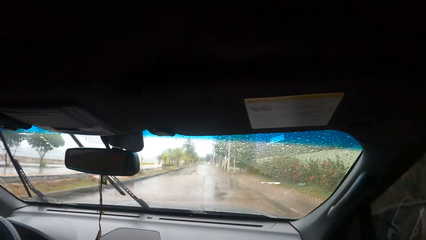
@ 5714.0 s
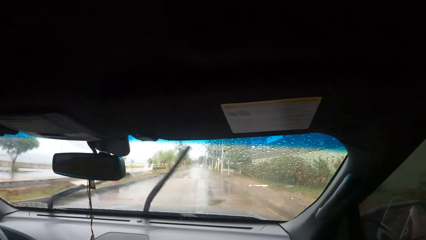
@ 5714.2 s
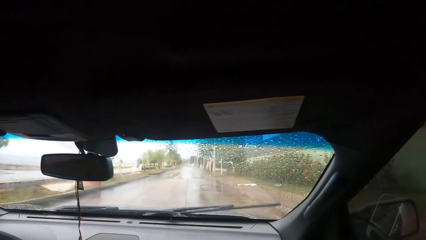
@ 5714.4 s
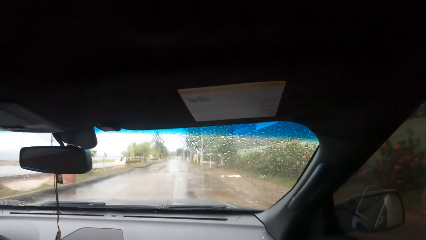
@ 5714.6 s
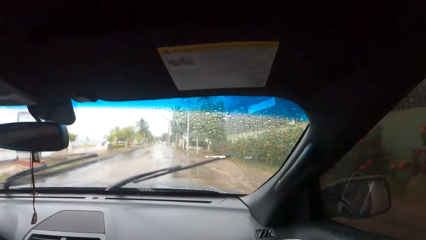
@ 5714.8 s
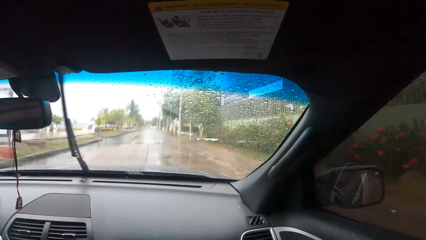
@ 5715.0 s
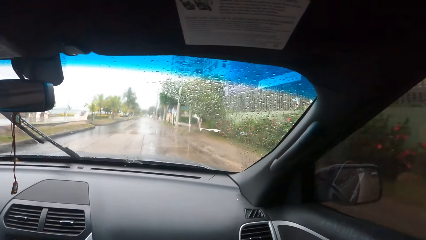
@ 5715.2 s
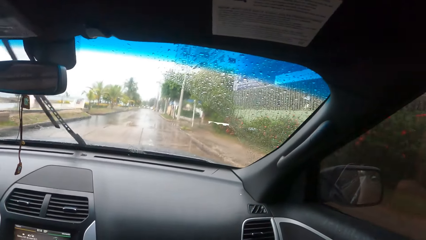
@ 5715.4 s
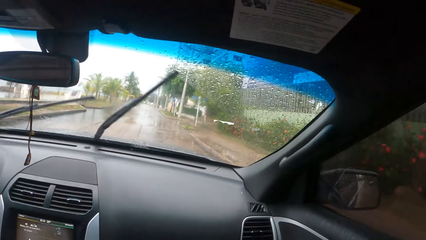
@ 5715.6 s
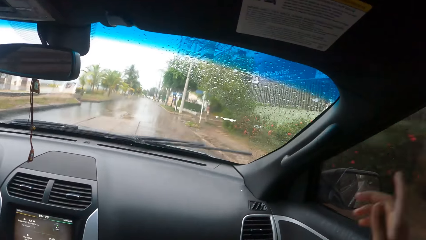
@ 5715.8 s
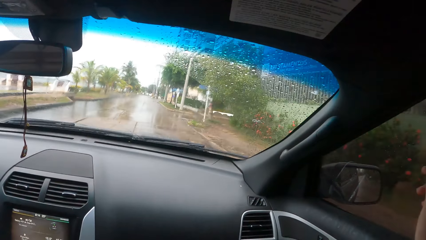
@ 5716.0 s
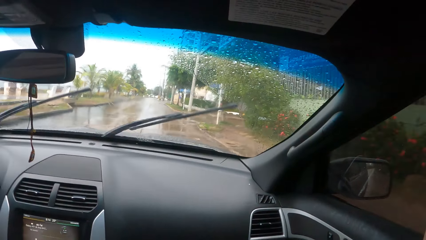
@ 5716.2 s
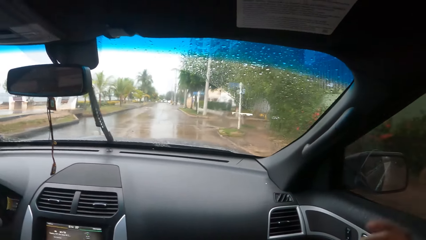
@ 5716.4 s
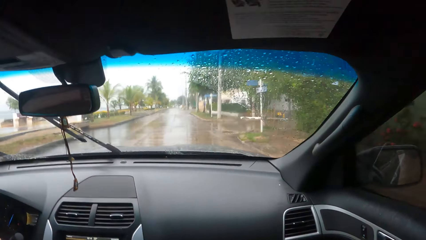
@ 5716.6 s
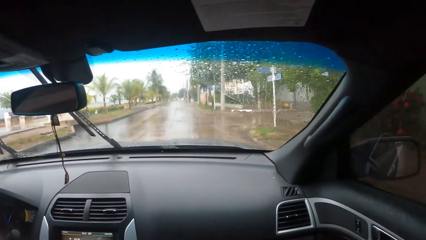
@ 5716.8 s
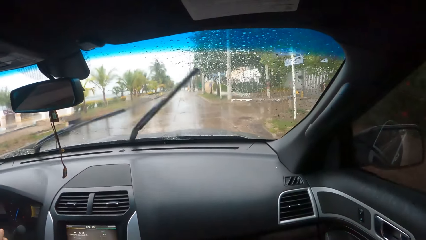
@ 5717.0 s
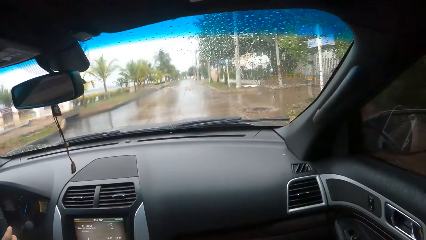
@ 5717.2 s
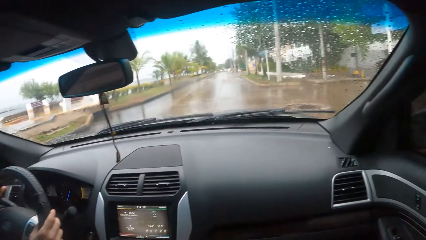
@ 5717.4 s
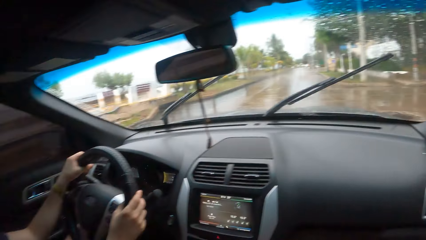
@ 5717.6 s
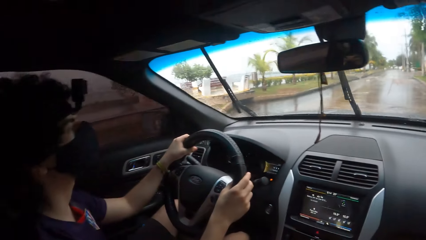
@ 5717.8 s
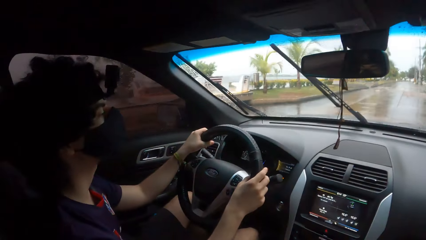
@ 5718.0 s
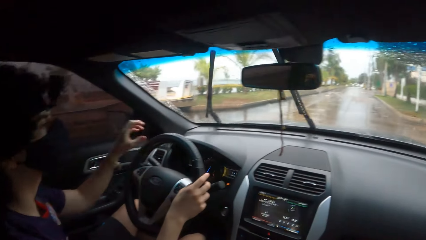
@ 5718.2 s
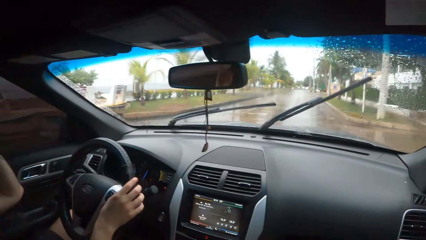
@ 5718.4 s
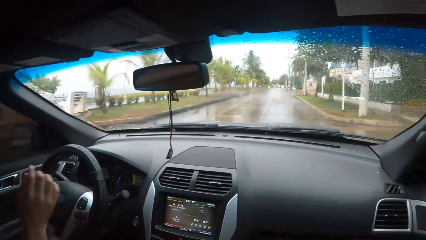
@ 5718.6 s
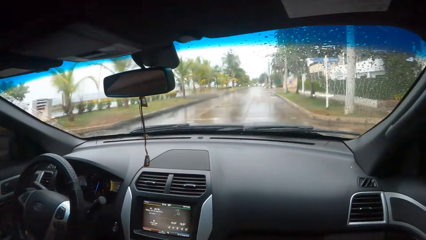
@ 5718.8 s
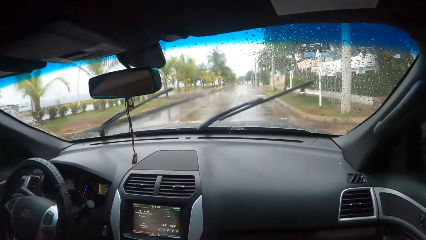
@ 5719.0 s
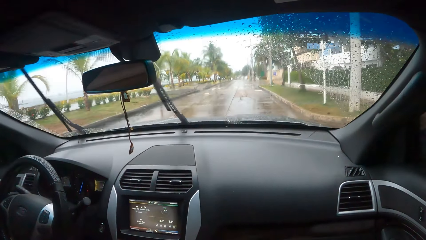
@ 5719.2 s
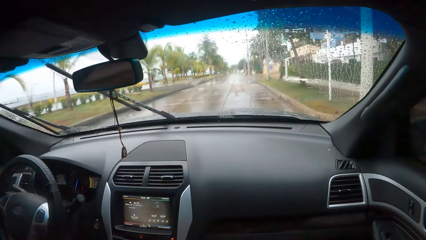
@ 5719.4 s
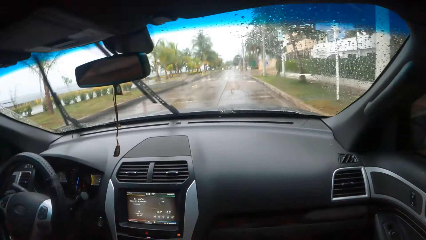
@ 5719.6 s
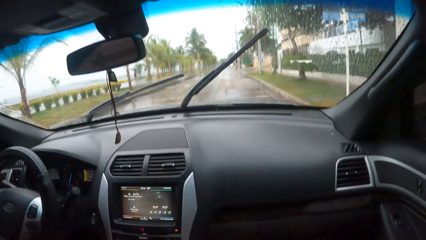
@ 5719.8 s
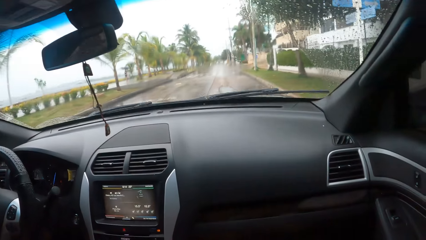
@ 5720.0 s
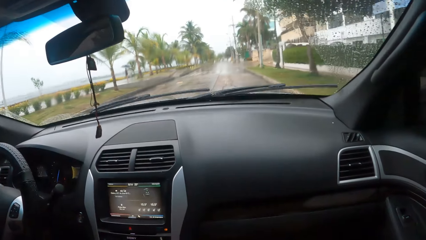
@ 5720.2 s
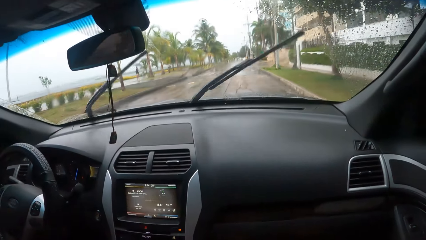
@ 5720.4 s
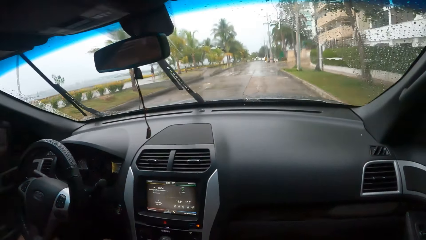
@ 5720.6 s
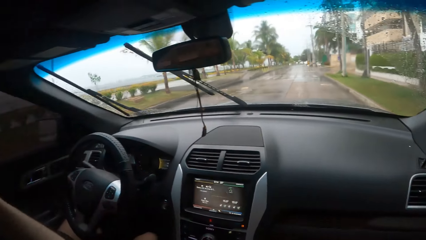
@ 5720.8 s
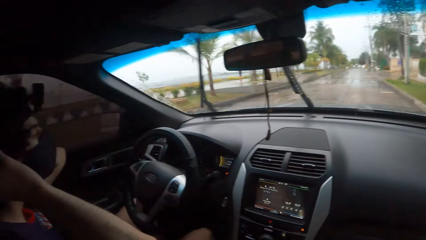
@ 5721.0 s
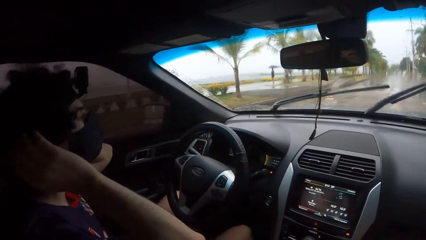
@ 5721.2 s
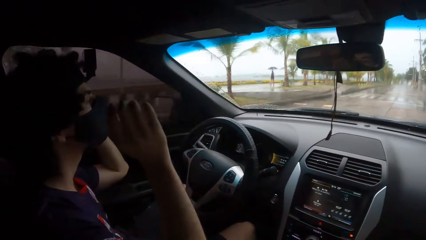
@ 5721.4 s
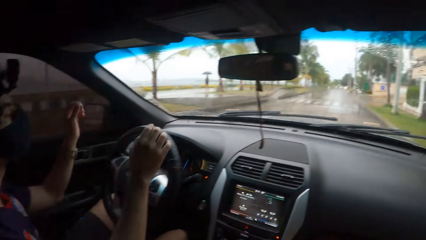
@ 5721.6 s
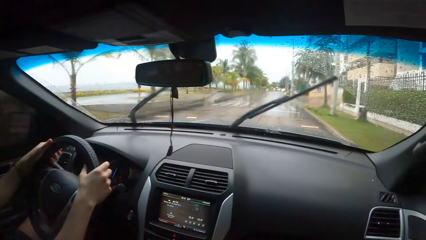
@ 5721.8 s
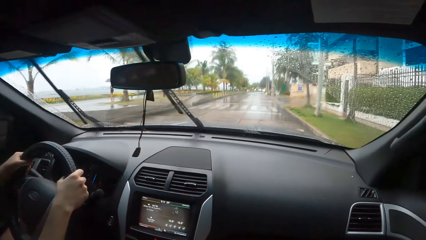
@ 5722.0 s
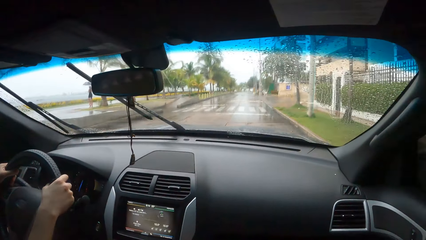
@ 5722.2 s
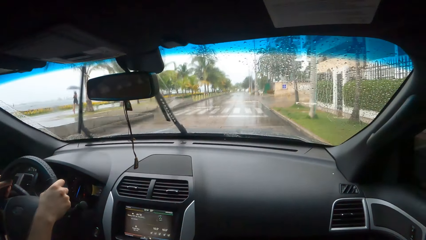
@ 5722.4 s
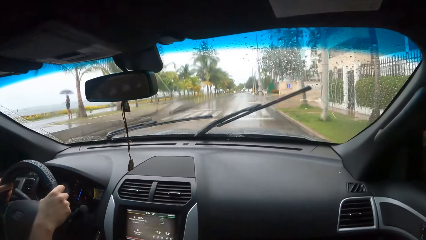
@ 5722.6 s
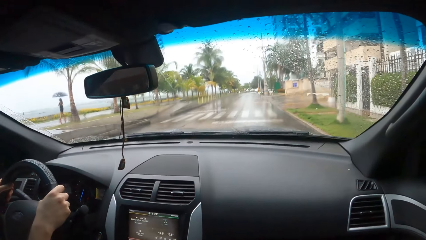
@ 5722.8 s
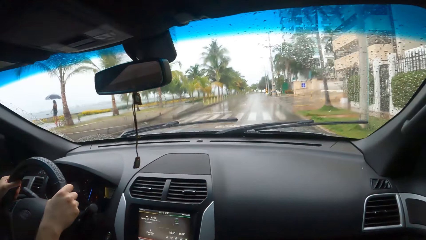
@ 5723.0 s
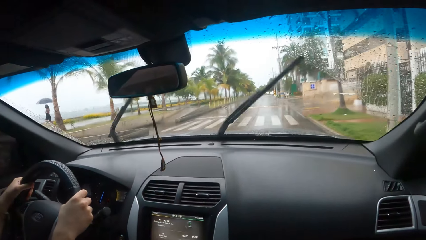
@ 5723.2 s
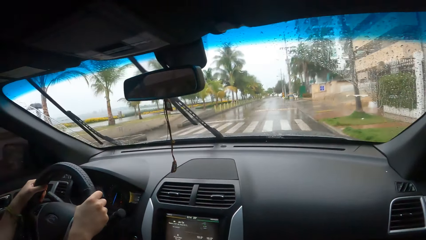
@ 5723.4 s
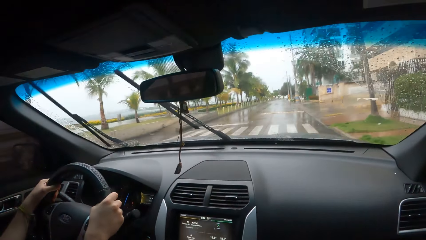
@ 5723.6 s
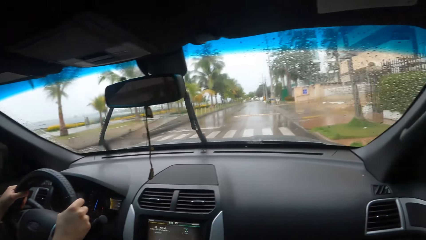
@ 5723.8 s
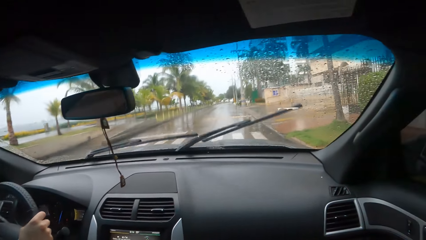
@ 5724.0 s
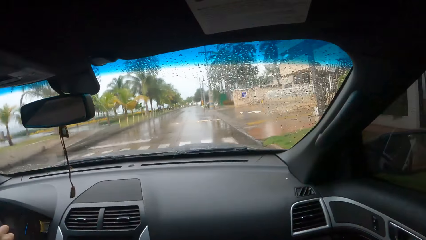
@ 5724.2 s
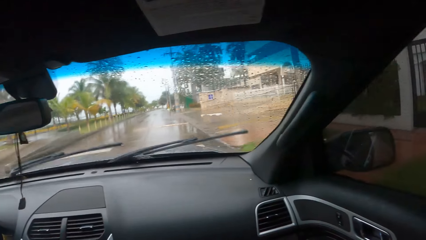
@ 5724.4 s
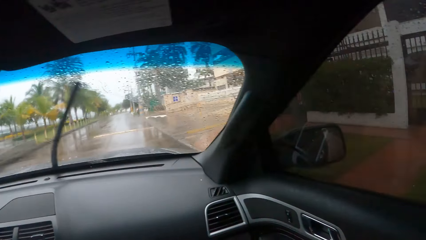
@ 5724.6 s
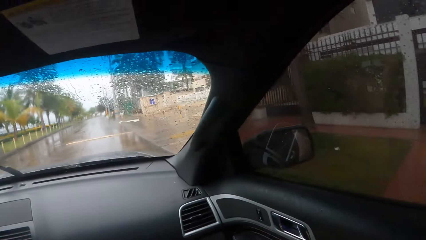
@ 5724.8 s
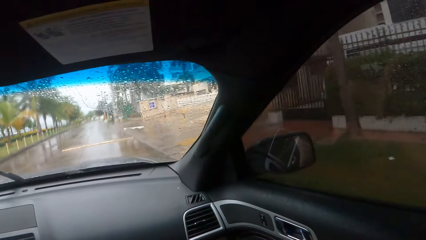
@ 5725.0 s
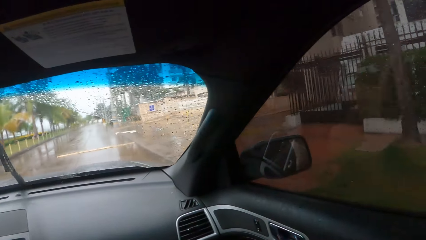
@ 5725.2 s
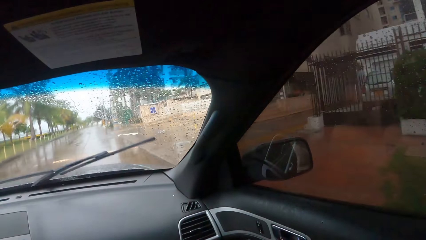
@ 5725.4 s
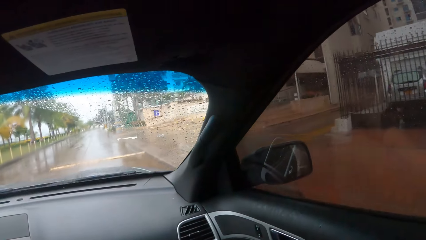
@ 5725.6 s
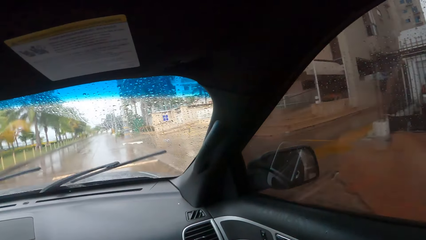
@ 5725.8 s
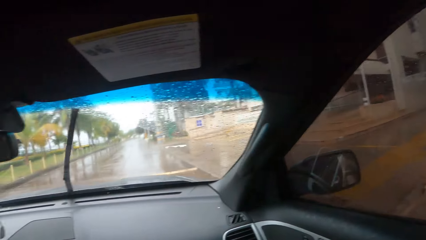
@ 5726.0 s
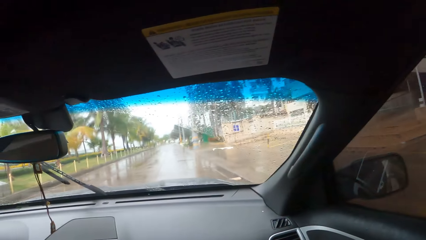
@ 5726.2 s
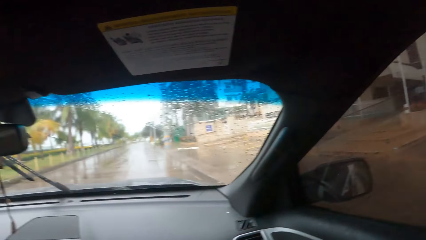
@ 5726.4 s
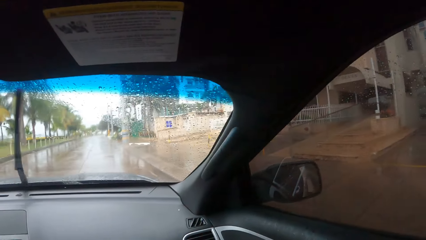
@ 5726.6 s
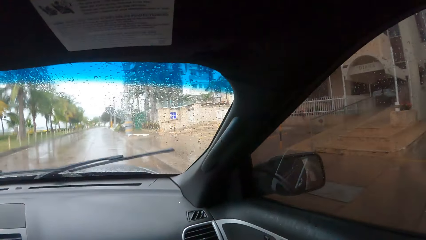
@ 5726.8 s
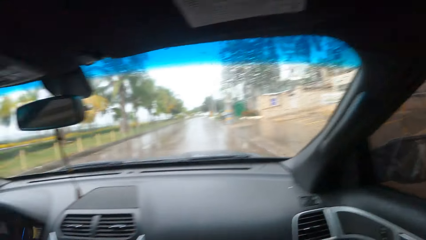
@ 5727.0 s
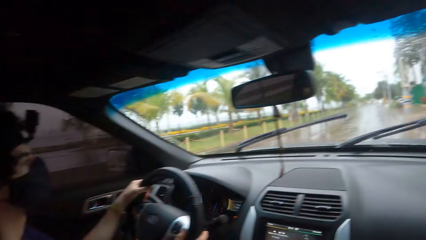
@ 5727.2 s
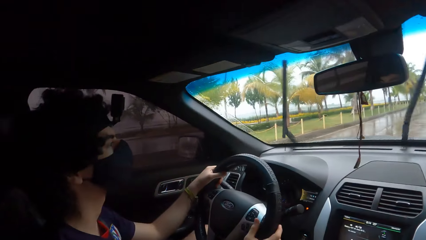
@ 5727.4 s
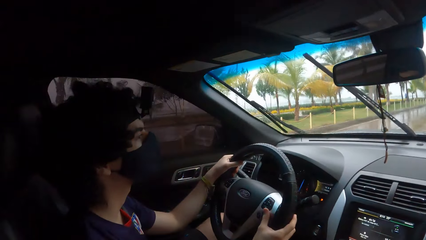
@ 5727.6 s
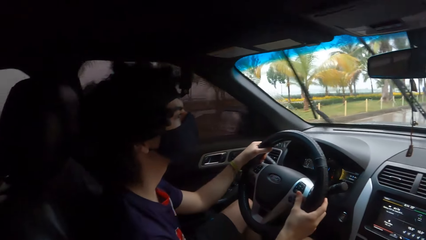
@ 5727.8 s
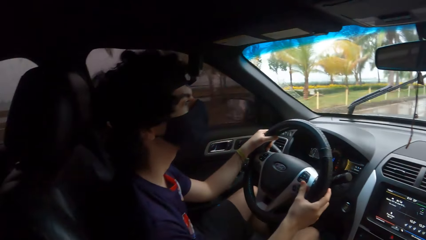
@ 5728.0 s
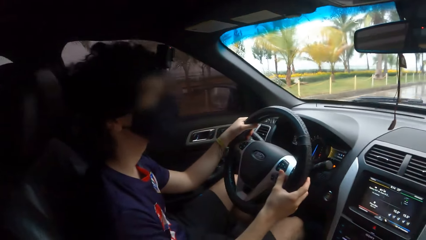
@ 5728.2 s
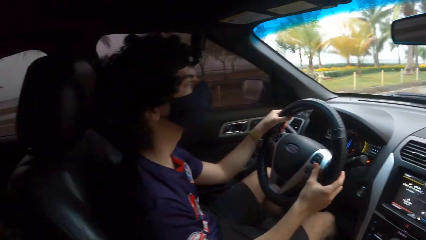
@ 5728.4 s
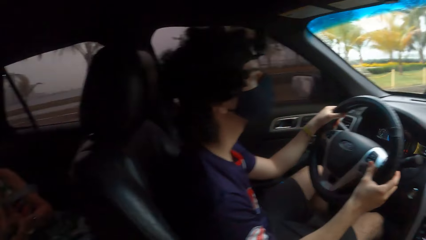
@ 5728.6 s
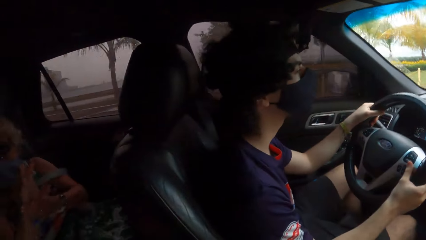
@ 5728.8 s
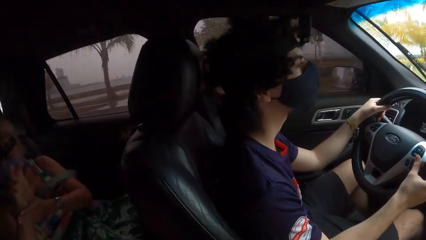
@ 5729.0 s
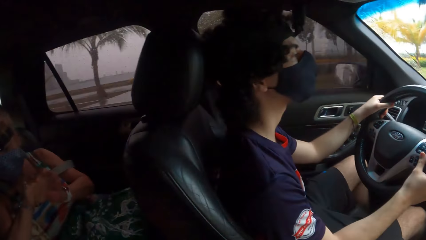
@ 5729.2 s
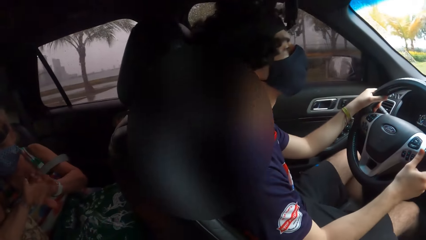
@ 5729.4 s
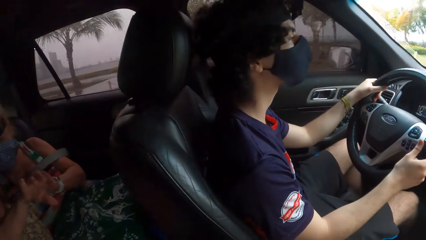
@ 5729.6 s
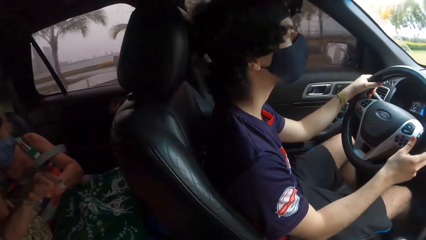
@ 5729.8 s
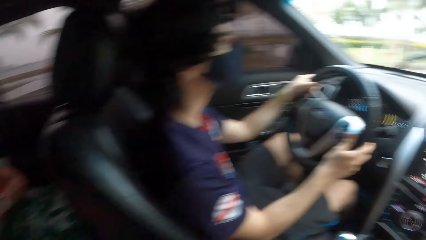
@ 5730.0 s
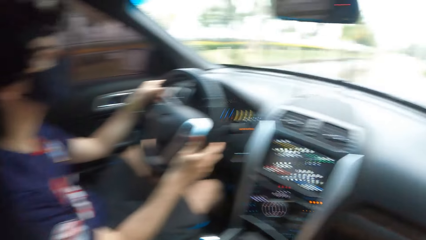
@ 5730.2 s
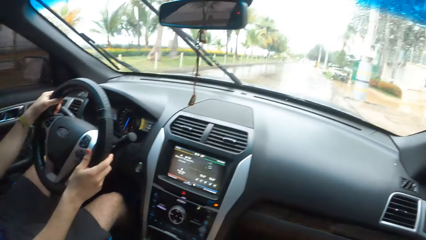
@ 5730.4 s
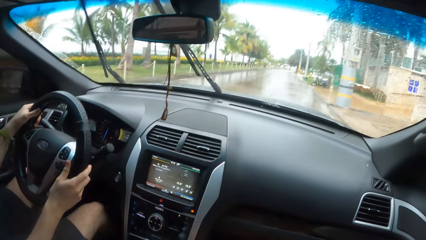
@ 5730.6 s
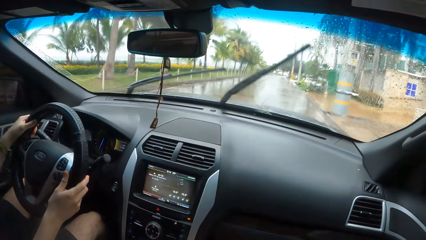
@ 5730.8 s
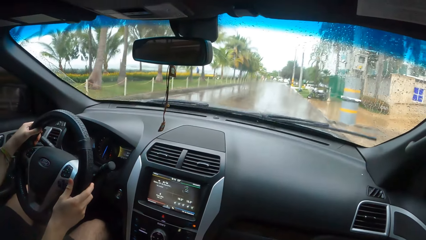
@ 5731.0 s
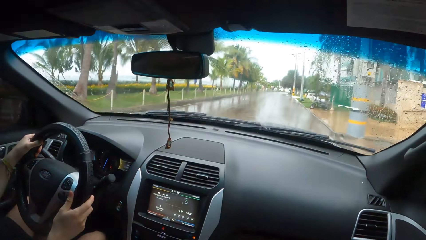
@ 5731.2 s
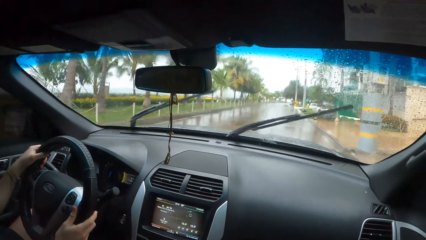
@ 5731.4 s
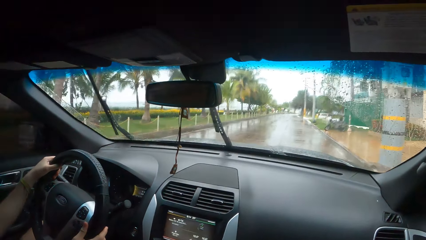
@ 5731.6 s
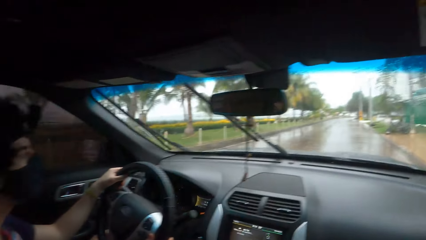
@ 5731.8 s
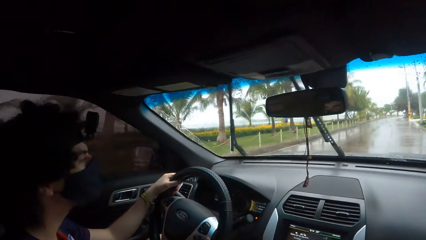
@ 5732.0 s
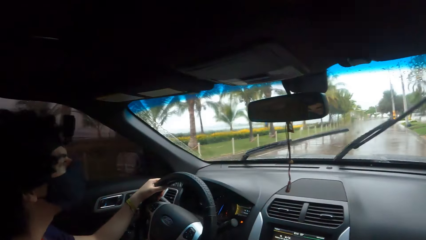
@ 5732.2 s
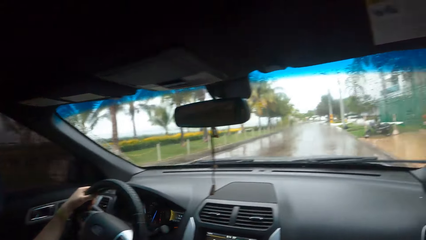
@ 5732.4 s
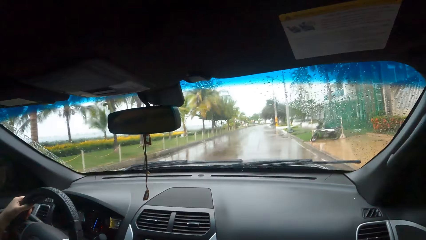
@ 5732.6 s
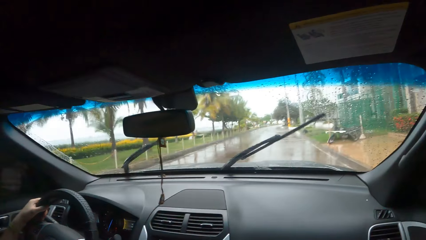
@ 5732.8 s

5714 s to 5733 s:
The camera wearer points outside. A man holds a steering wheel with both hands. The camera wearer looks around in a car.
